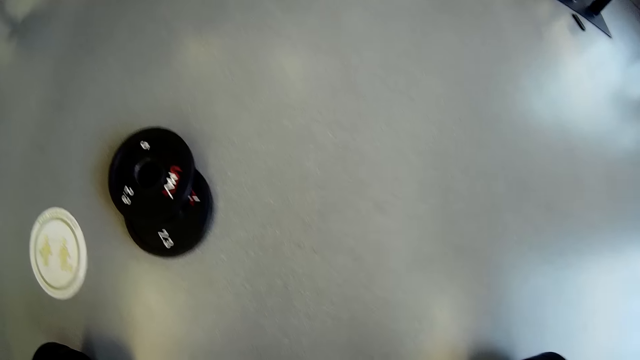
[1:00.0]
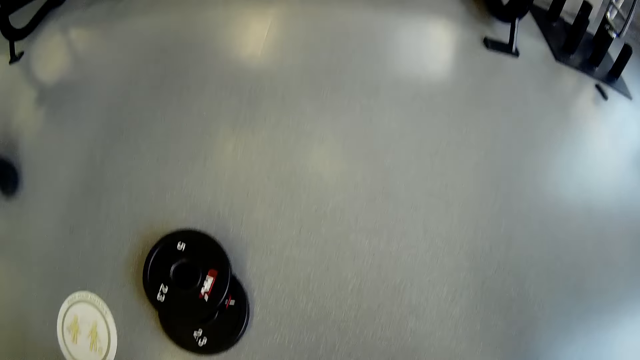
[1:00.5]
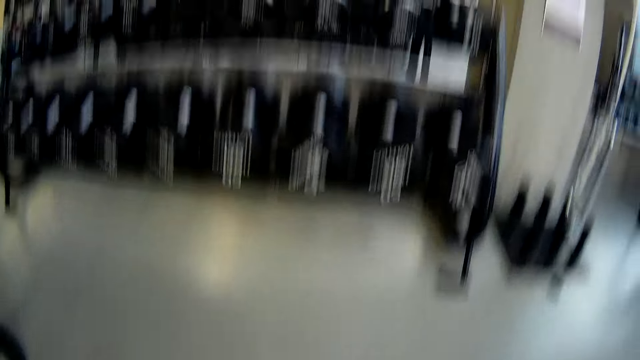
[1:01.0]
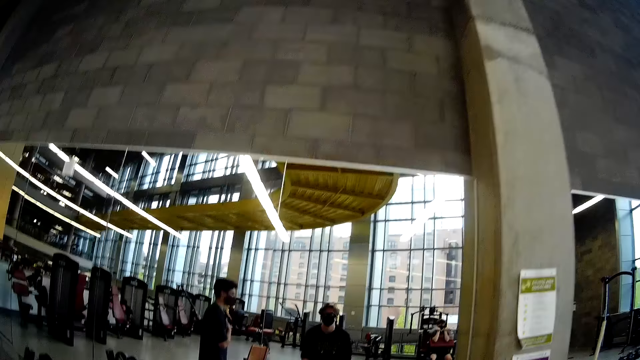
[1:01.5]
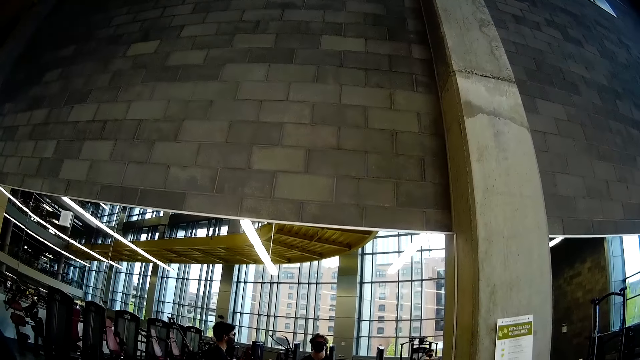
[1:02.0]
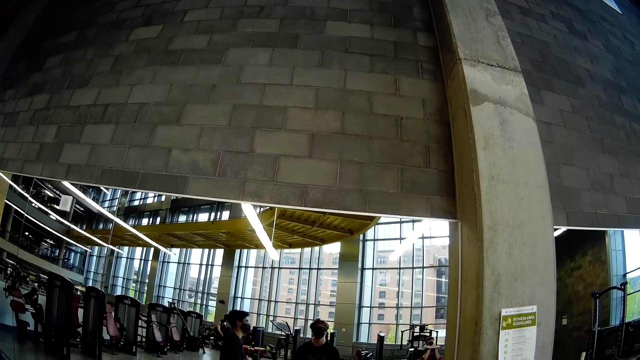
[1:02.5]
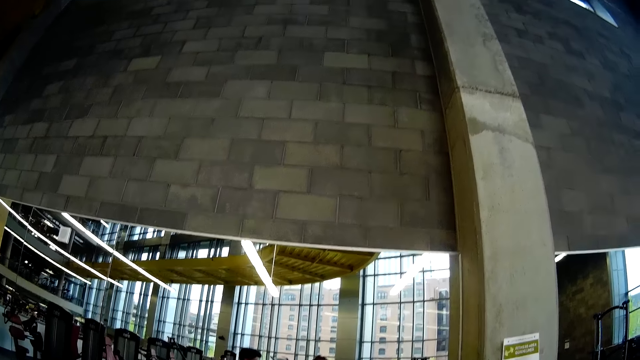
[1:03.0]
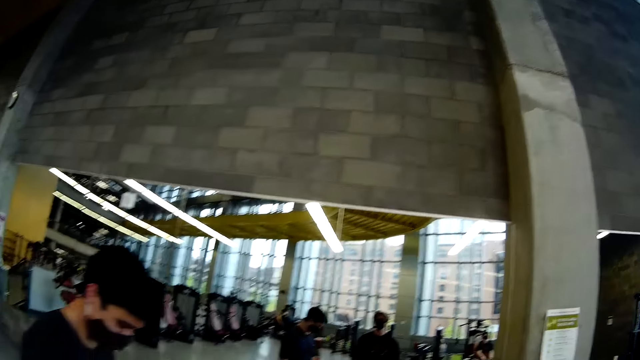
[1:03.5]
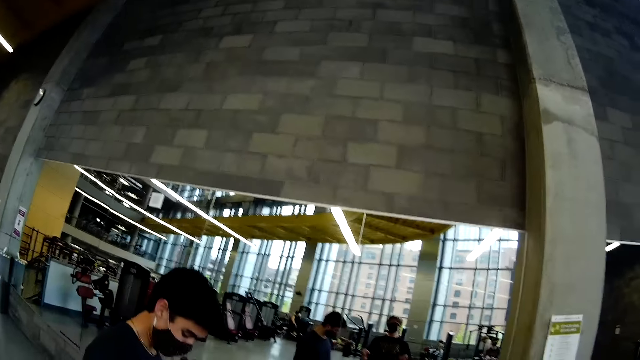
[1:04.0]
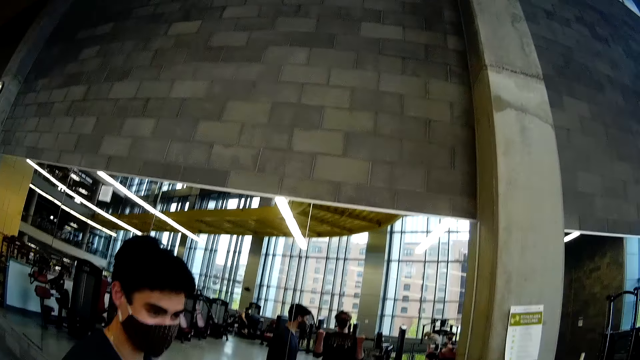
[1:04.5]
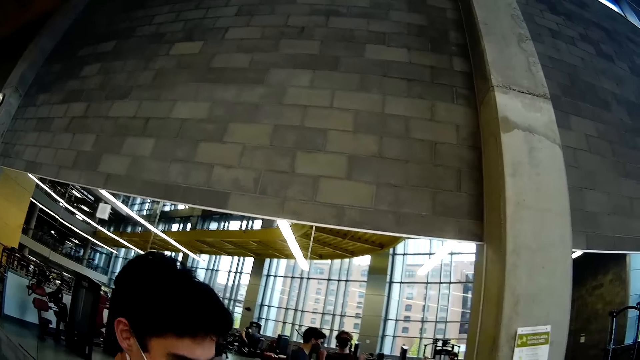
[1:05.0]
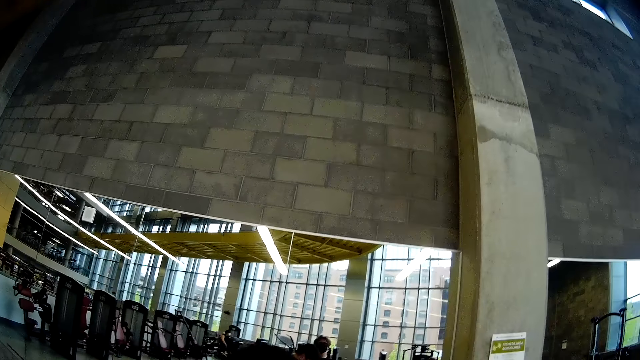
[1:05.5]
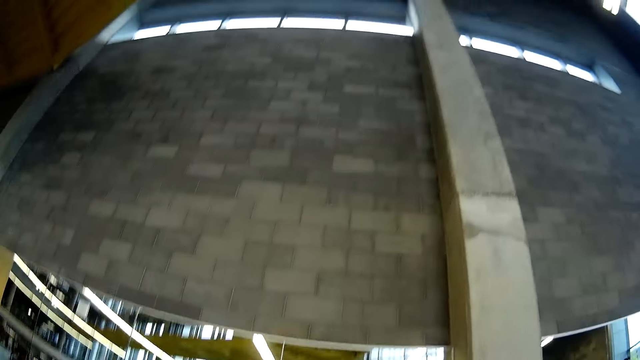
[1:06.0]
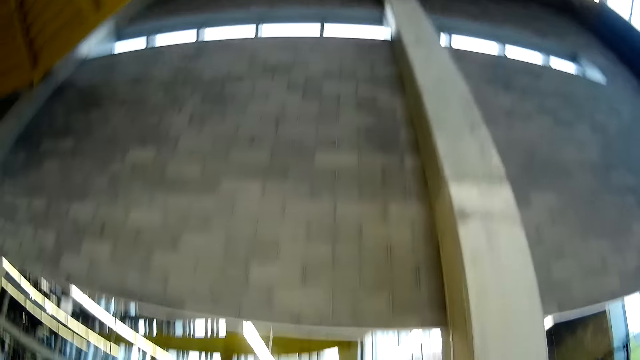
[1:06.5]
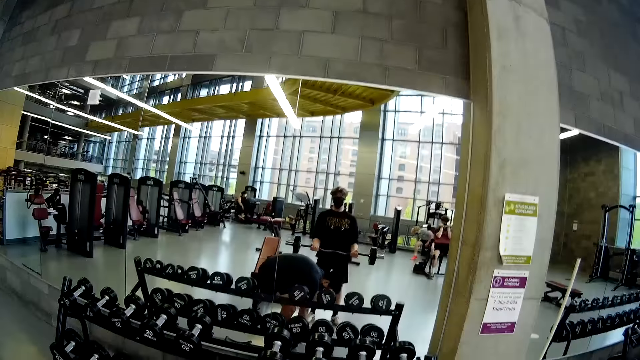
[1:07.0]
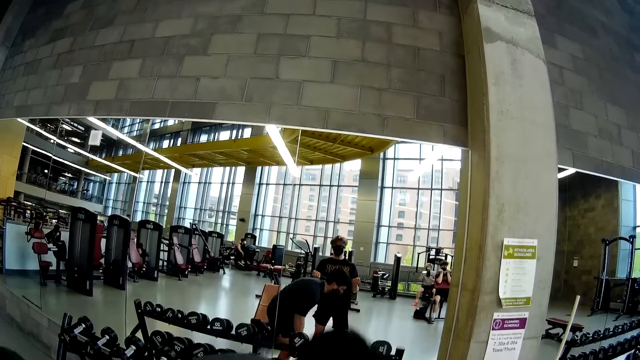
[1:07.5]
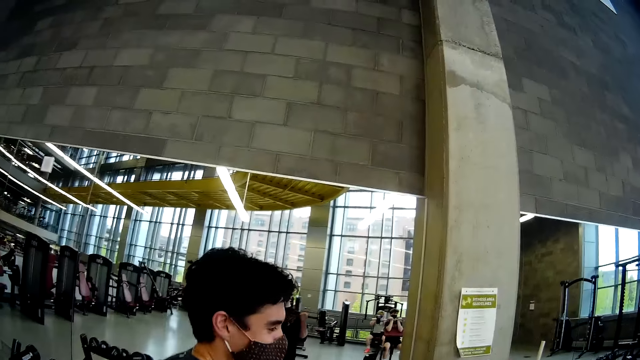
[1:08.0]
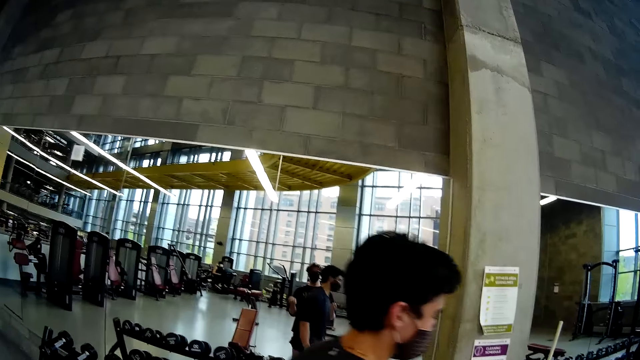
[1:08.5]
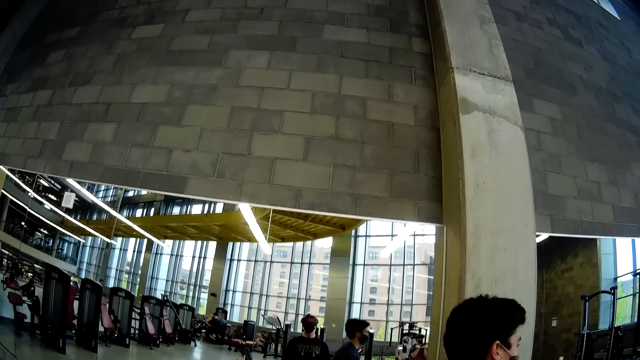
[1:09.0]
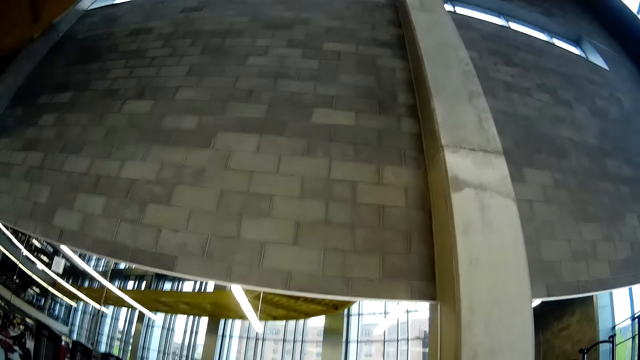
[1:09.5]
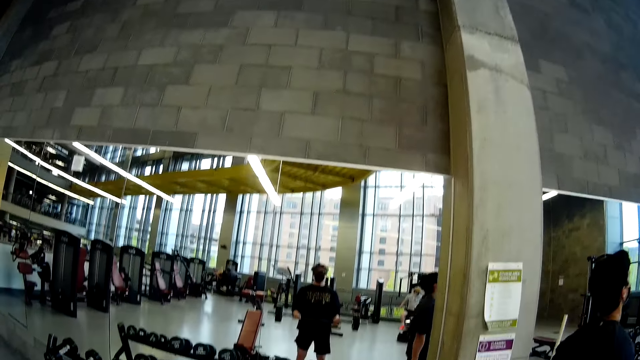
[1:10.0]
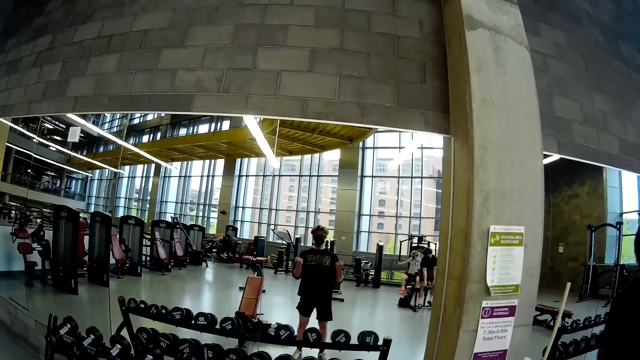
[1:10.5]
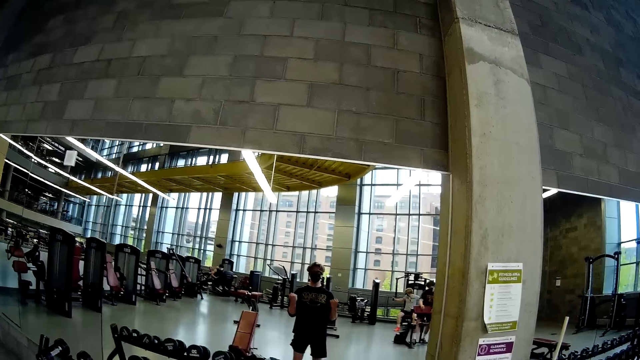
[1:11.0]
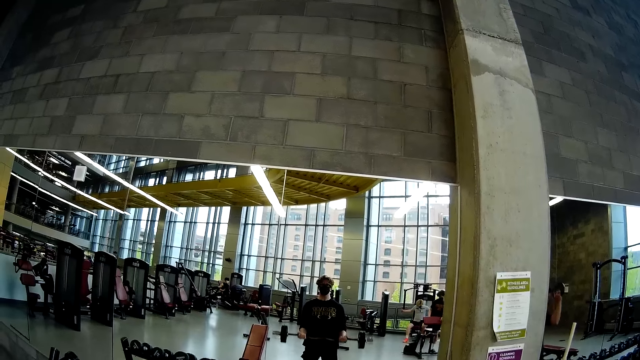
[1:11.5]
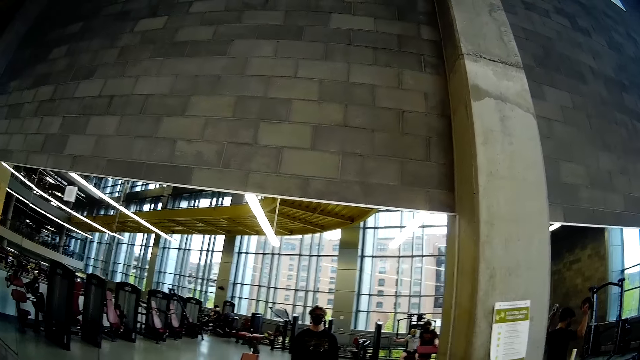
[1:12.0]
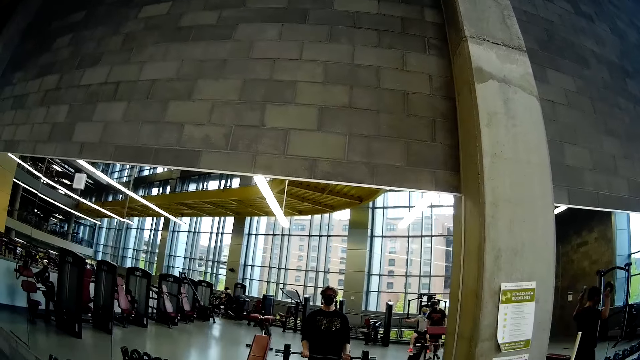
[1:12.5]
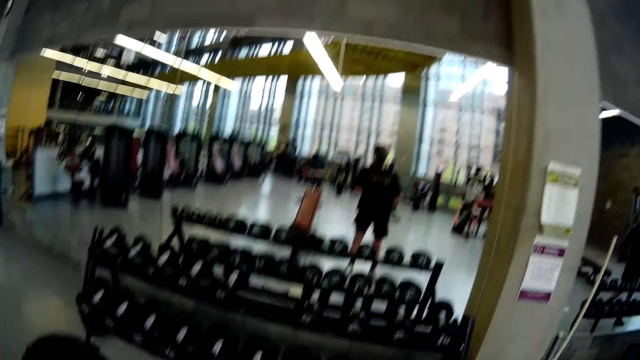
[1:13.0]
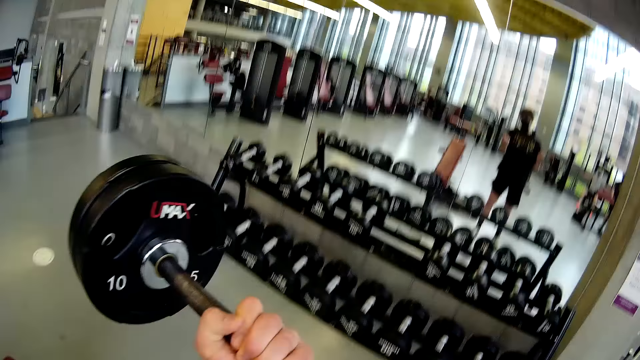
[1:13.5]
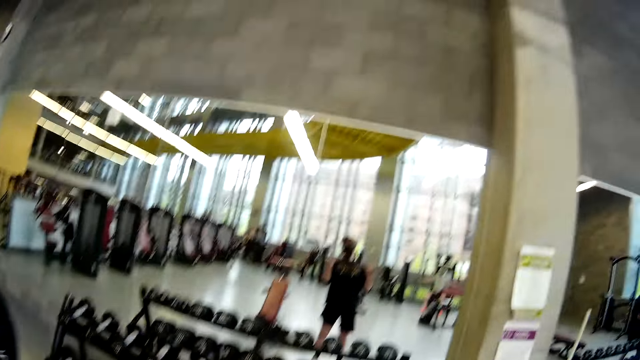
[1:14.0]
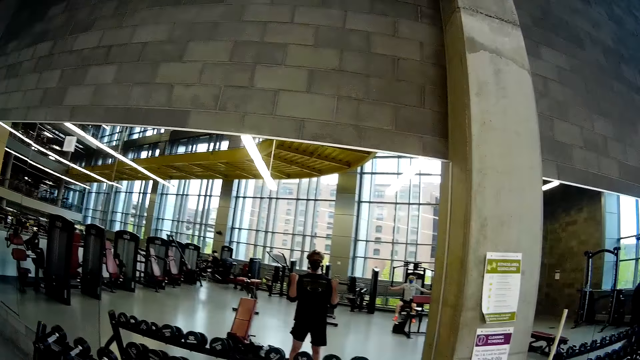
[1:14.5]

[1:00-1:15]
The camera wearer talks. They lift a weight set with both hands from the floor. A man talks. The camera wearer laughs and talks. They lift the weight set with both hands. The man walks past the camera wearer. The man walks away. A woman uses a shoulder press machine. The camera wearer lifts weights.

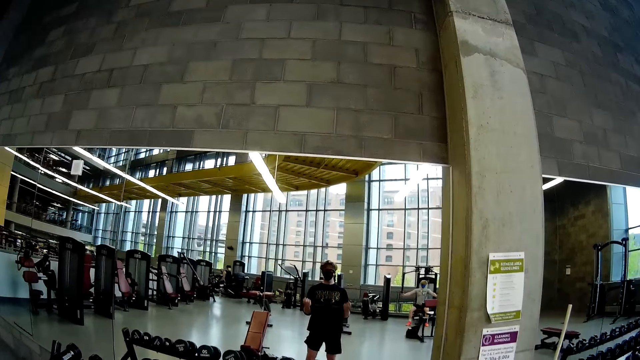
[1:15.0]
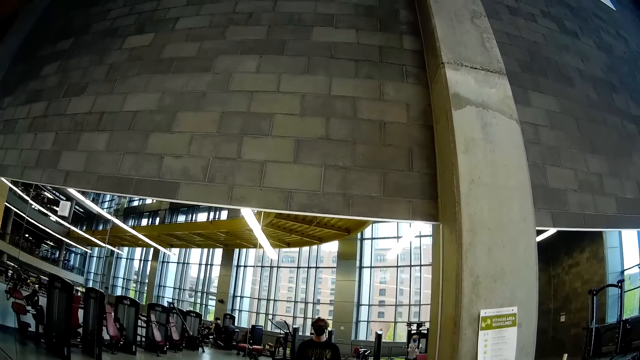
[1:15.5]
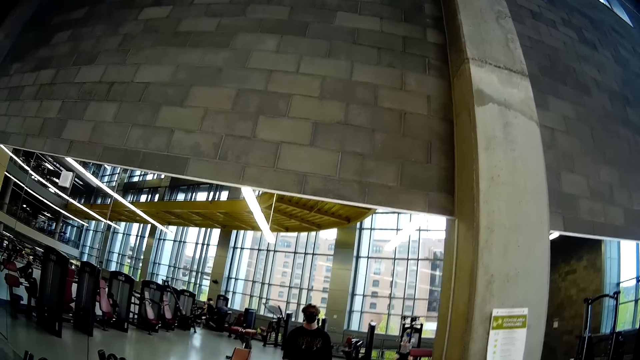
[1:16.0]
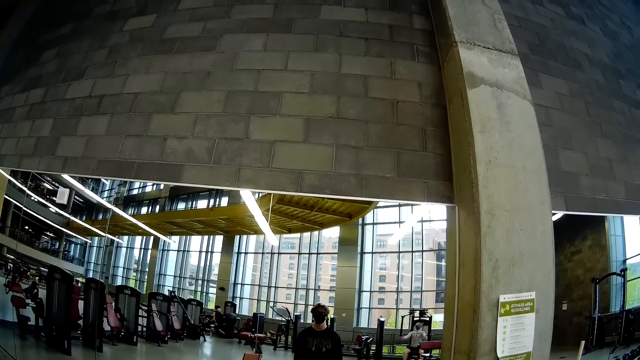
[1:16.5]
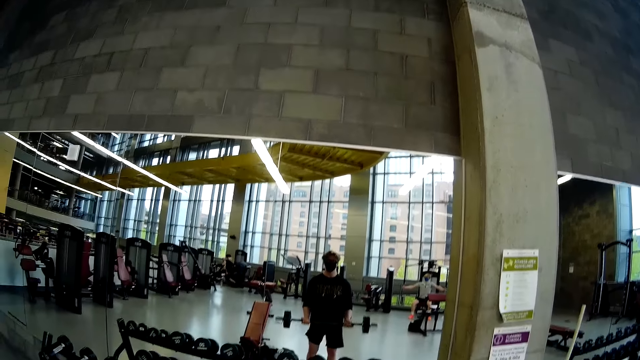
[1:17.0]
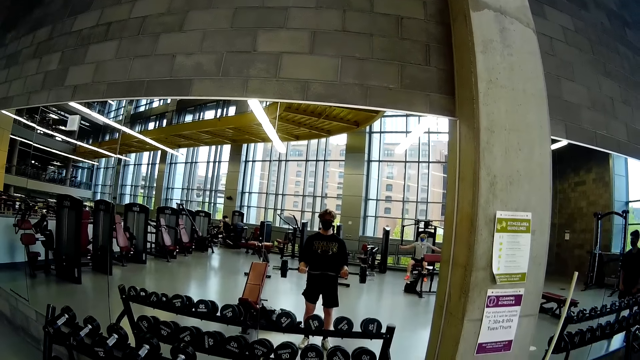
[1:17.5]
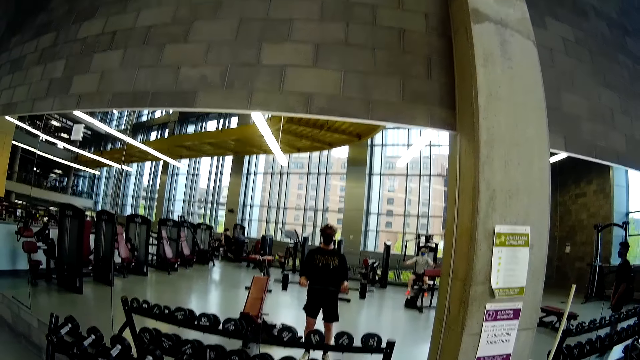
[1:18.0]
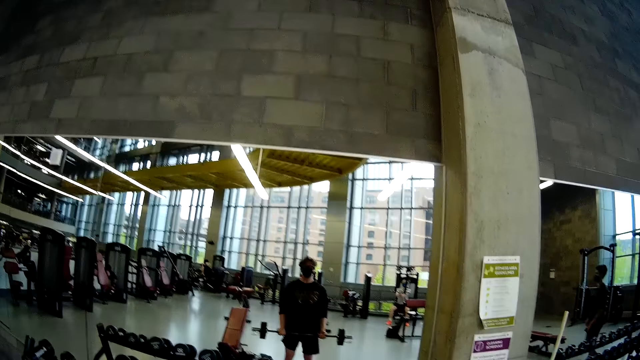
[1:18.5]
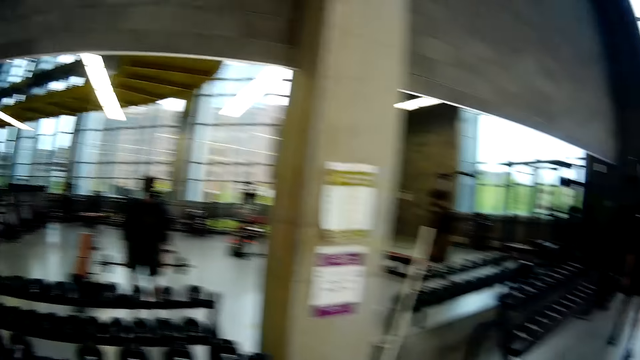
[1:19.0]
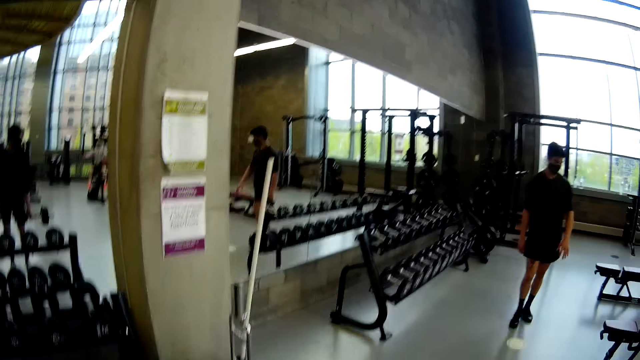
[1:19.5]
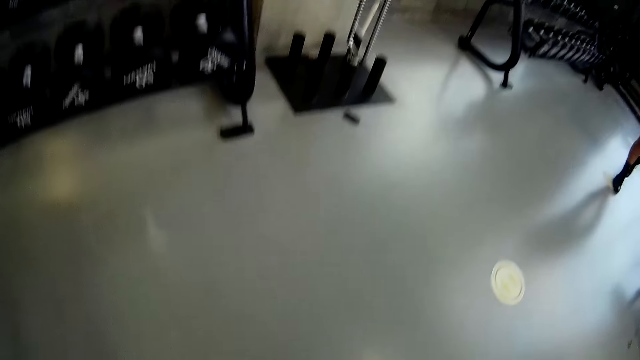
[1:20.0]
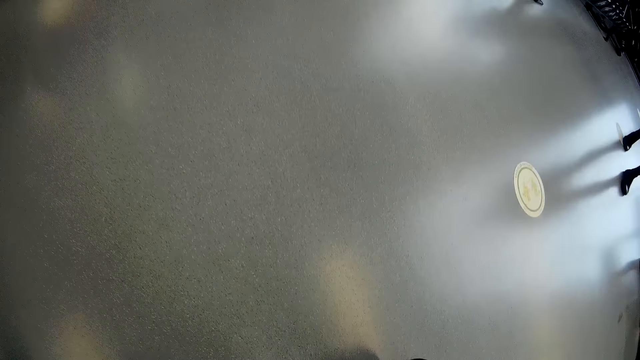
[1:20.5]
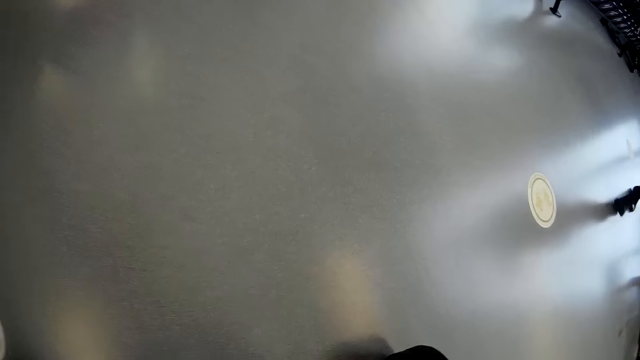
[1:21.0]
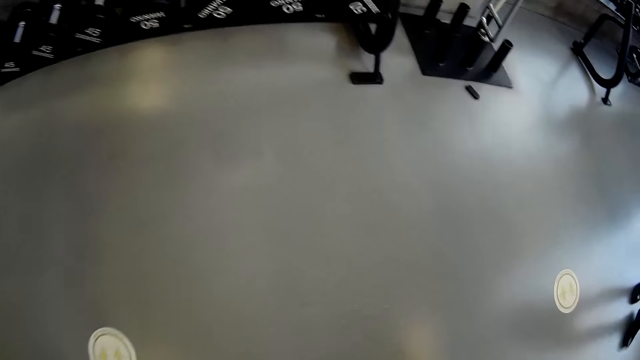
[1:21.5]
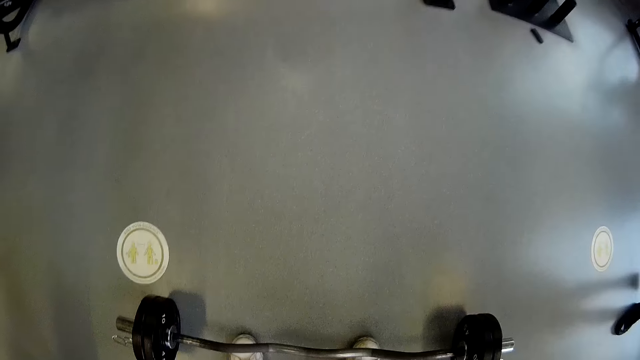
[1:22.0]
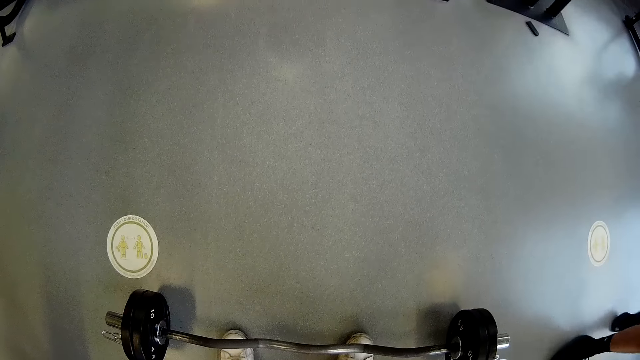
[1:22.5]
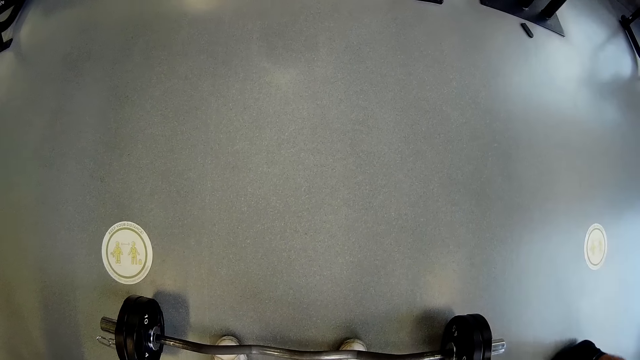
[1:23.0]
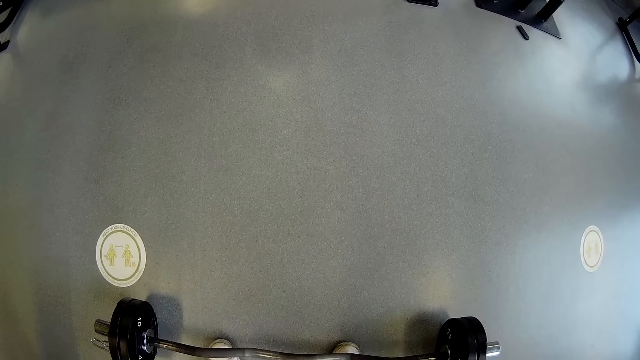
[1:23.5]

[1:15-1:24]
The camera wearer converses with the man. They drop the weight set with both hands on the floor.
